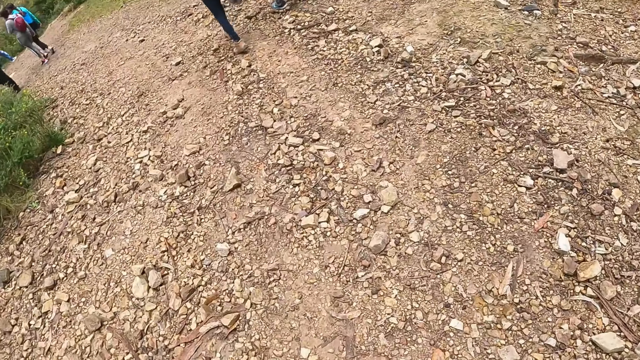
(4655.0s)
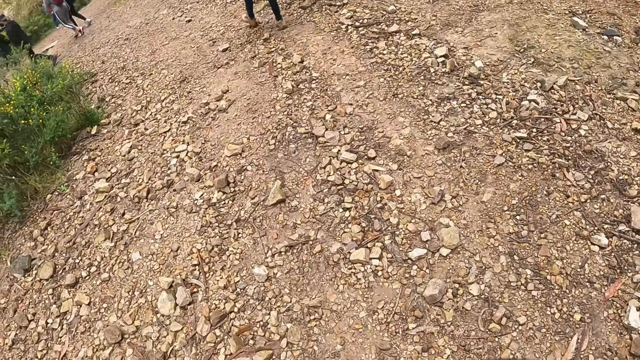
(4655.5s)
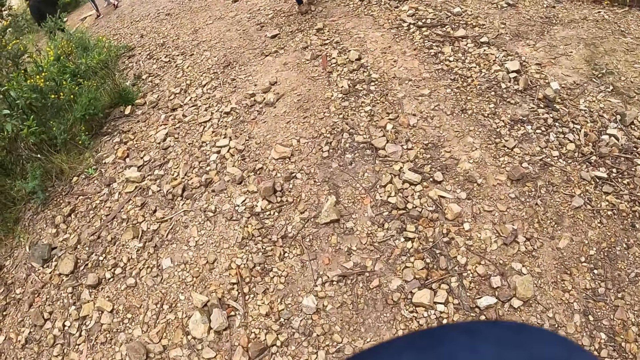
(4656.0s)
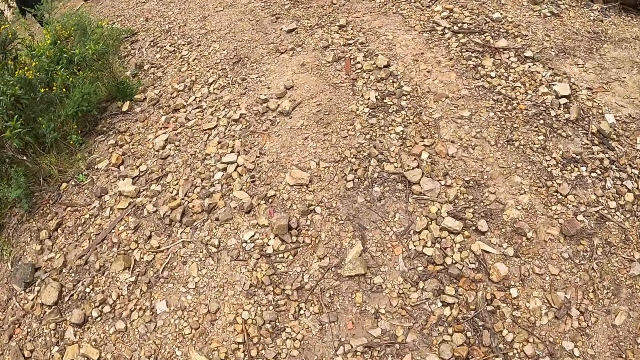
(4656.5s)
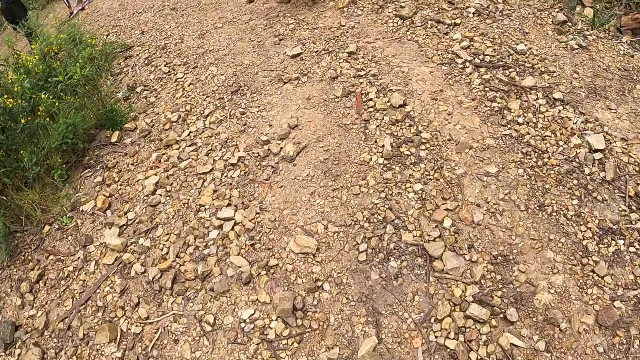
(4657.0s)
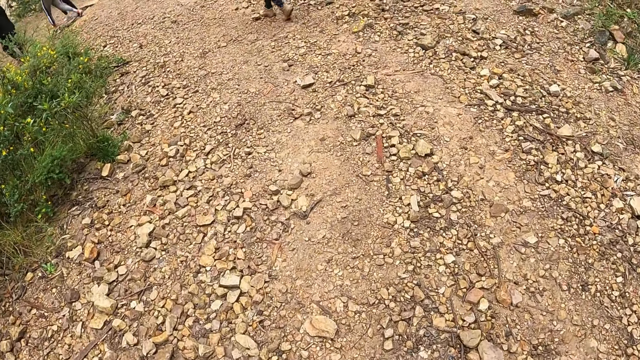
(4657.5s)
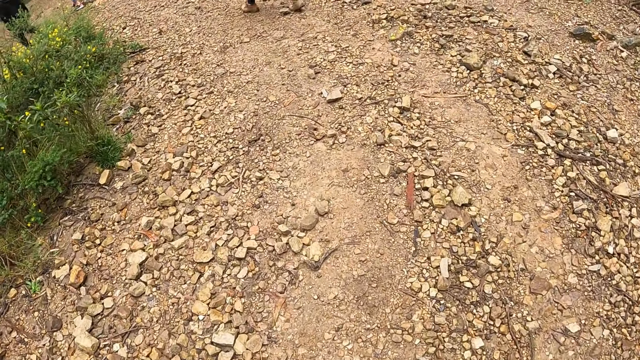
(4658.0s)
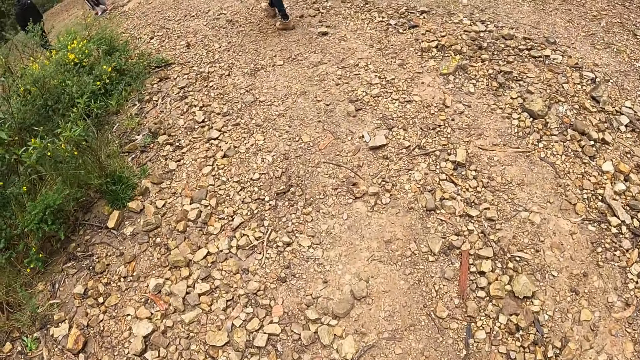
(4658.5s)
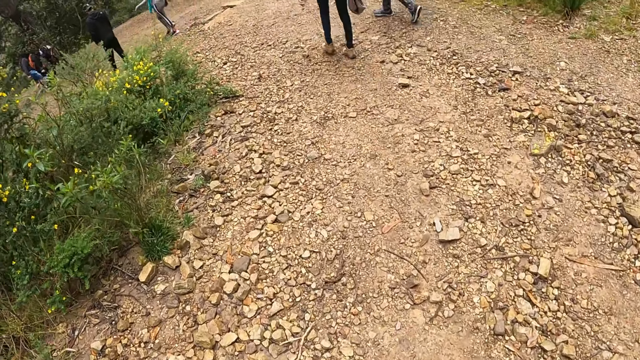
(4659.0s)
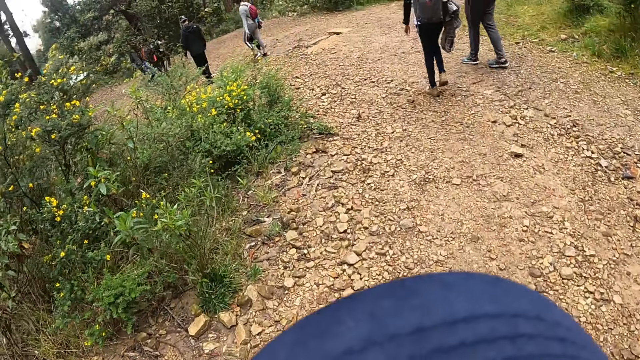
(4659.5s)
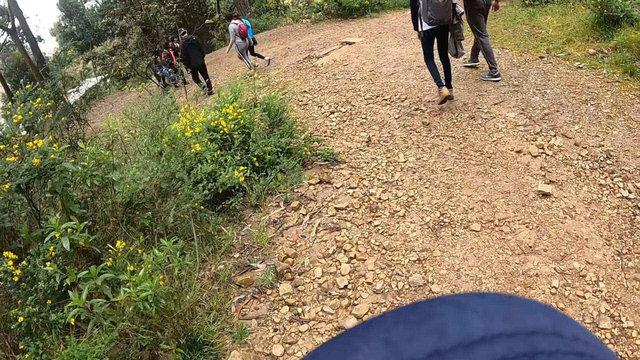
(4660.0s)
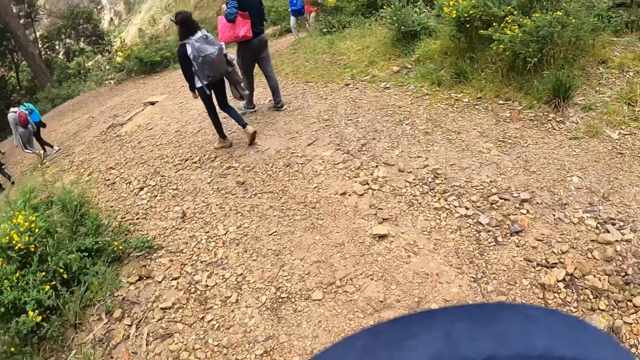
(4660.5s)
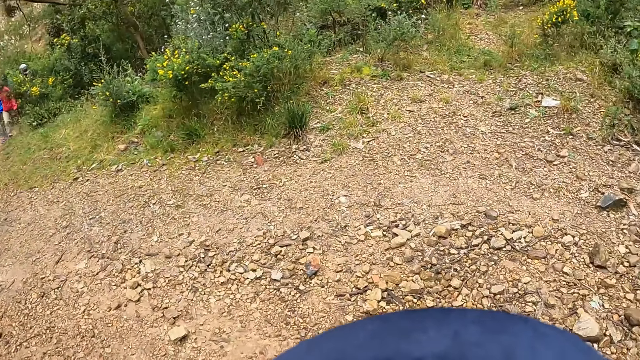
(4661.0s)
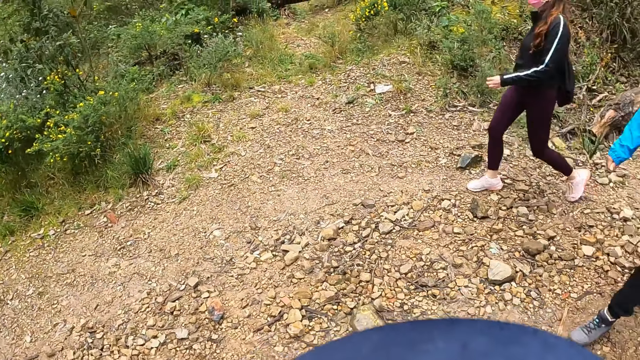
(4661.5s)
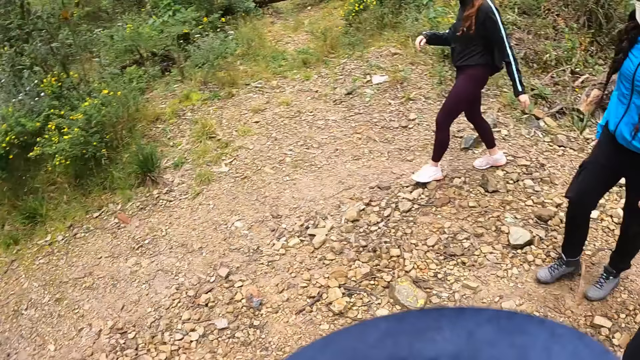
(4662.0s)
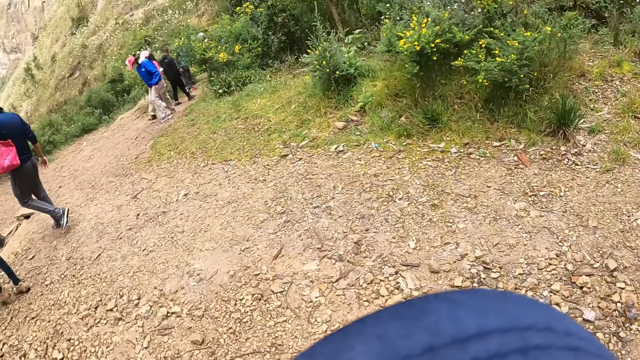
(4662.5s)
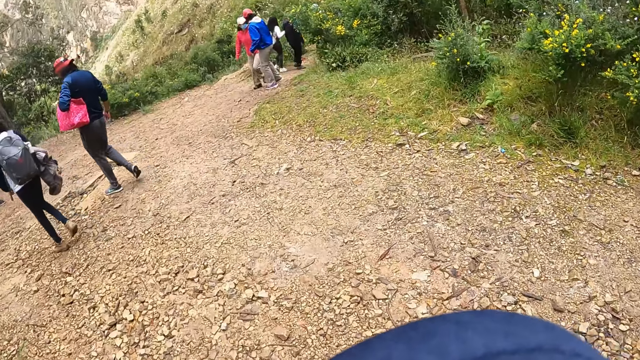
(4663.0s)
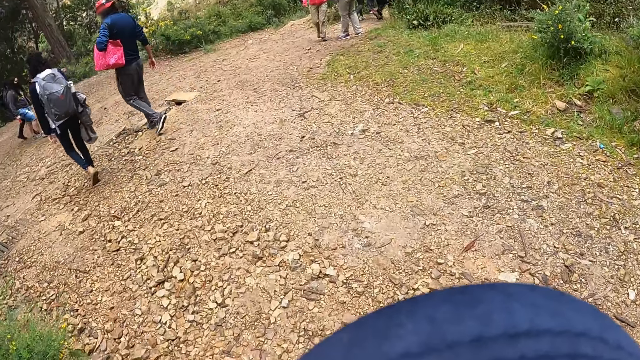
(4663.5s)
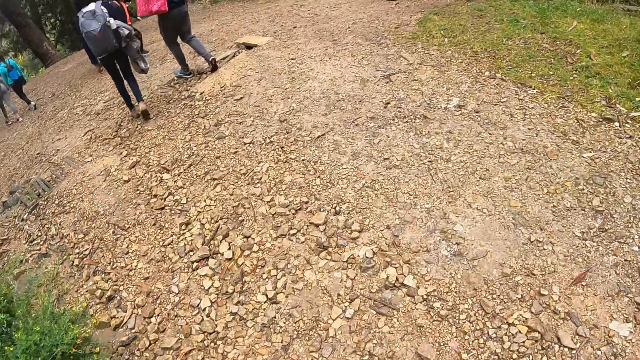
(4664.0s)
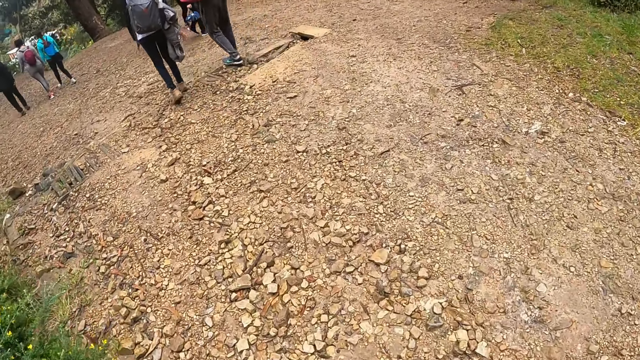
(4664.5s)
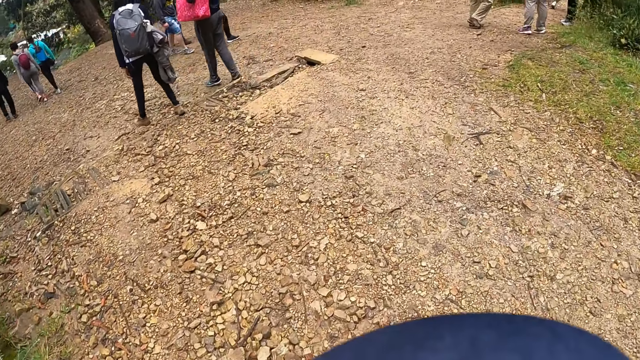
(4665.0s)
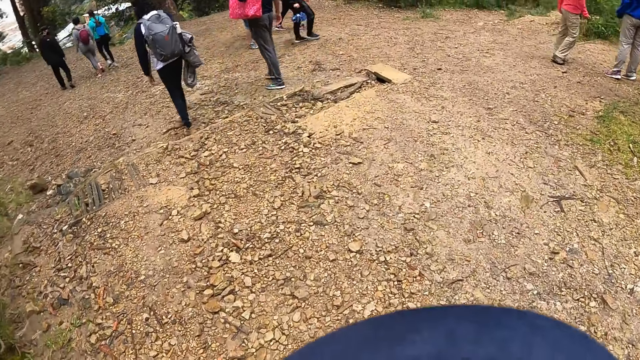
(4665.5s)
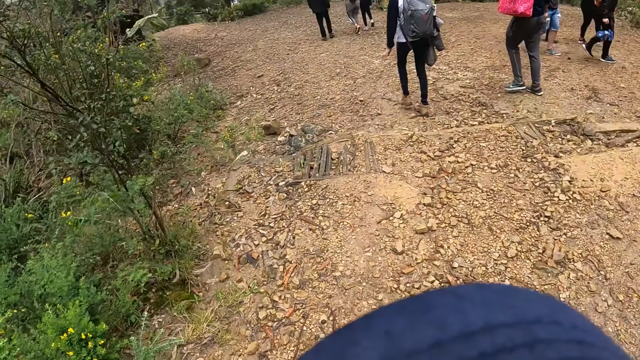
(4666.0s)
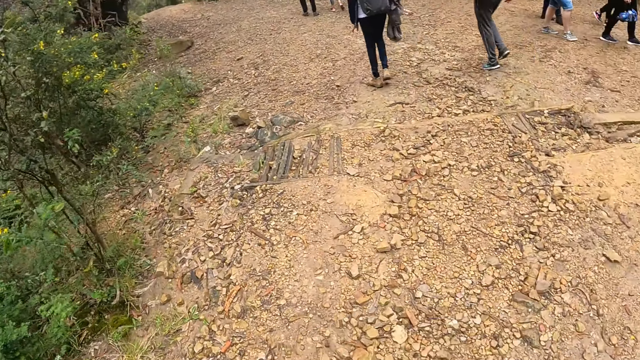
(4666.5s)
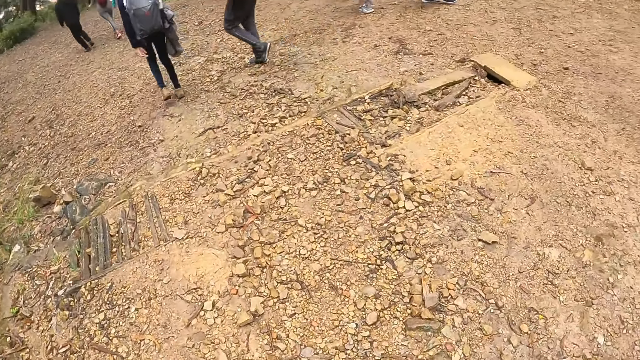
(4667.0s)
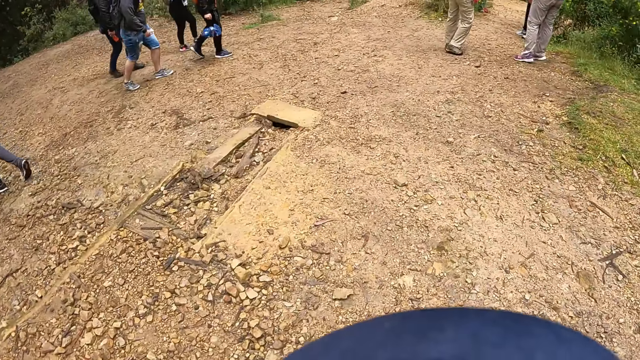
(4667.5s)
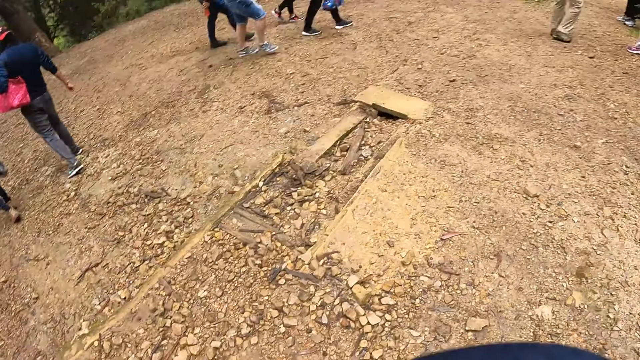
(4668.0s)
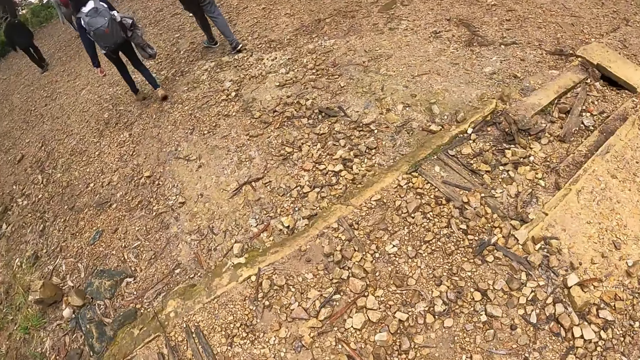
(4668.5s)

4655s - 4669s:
The camera wearer walks. A woman walks. Another woman walks. The group of people walks past the camera wearer.

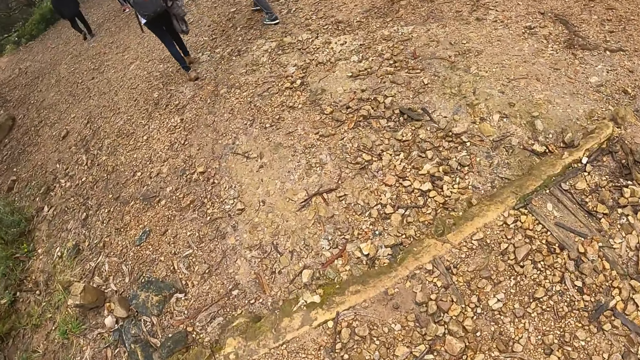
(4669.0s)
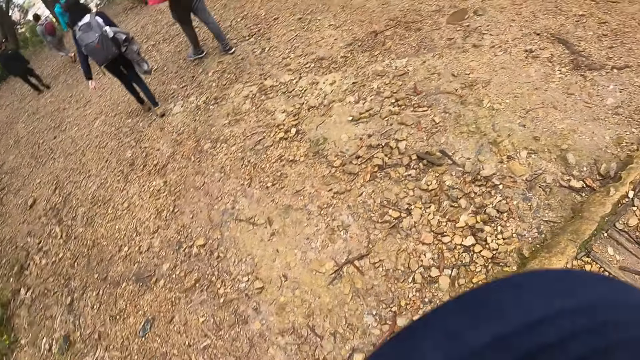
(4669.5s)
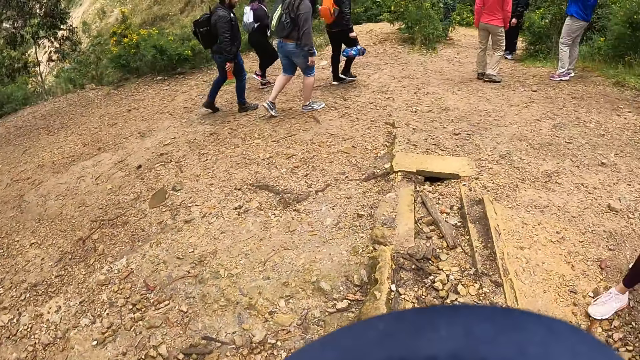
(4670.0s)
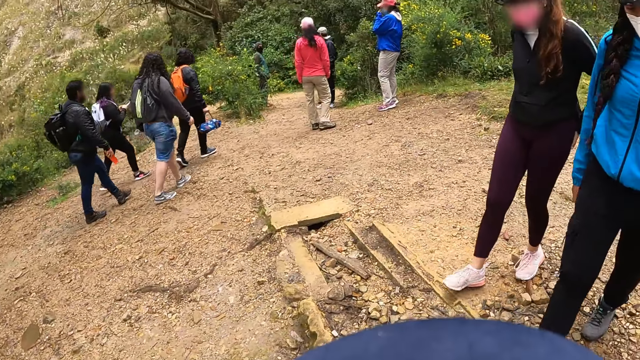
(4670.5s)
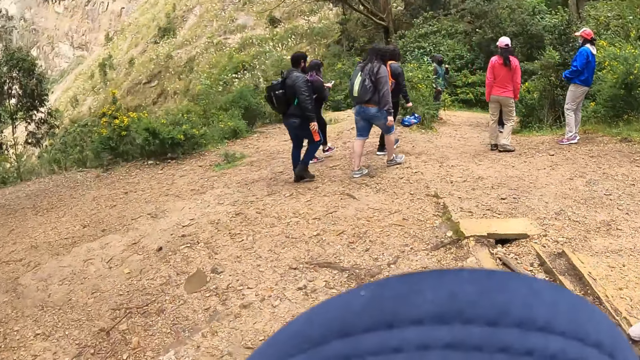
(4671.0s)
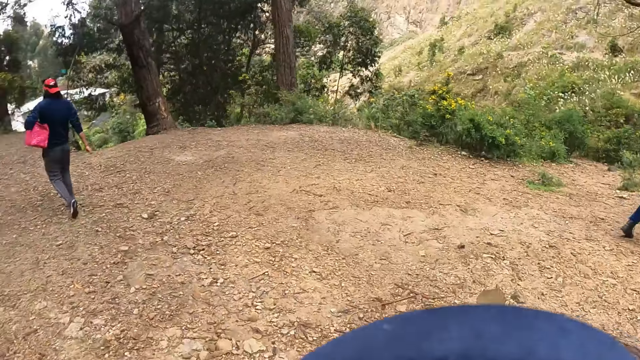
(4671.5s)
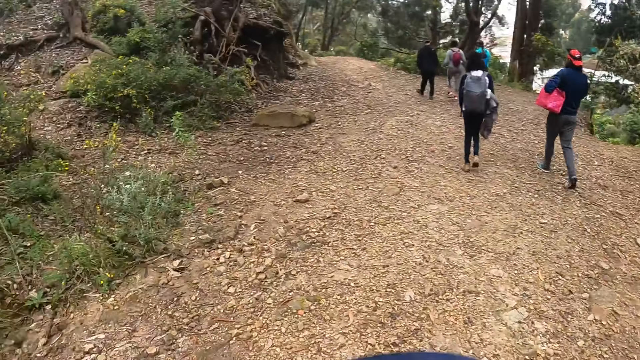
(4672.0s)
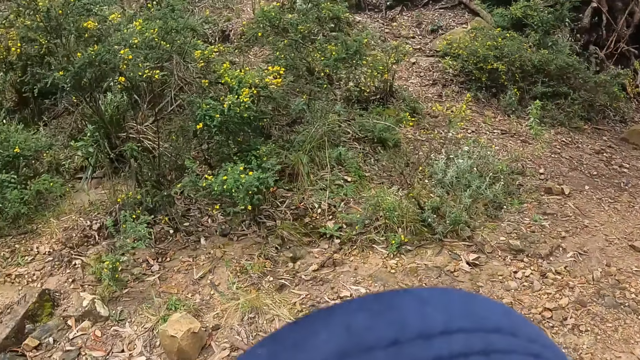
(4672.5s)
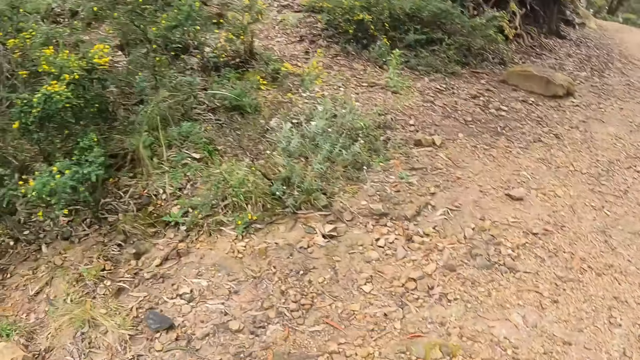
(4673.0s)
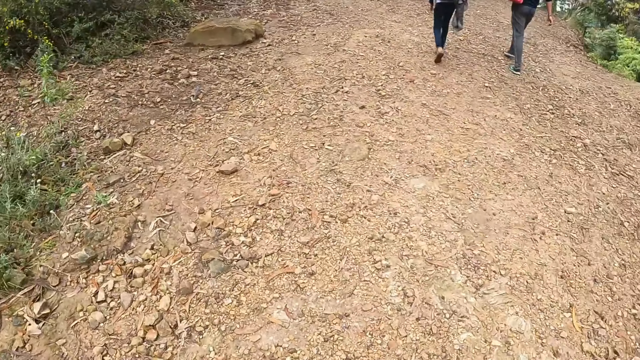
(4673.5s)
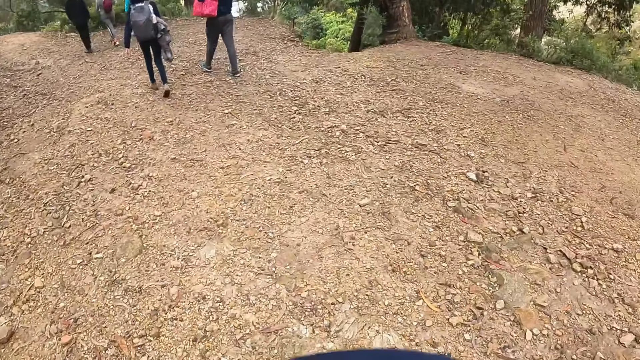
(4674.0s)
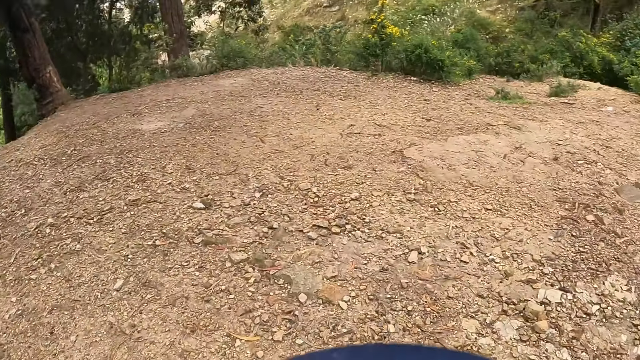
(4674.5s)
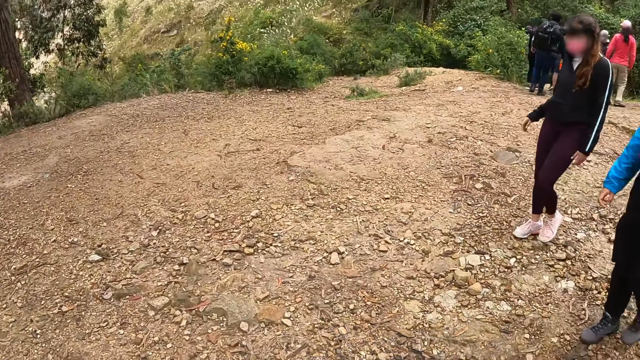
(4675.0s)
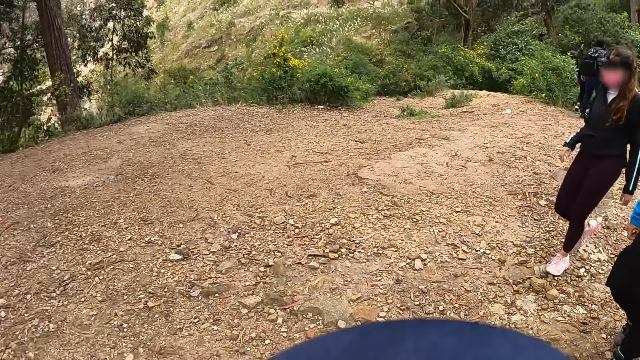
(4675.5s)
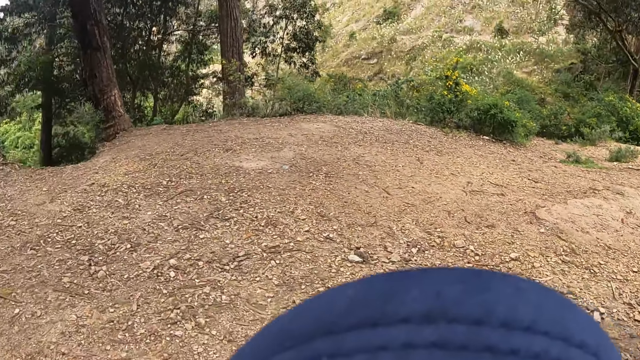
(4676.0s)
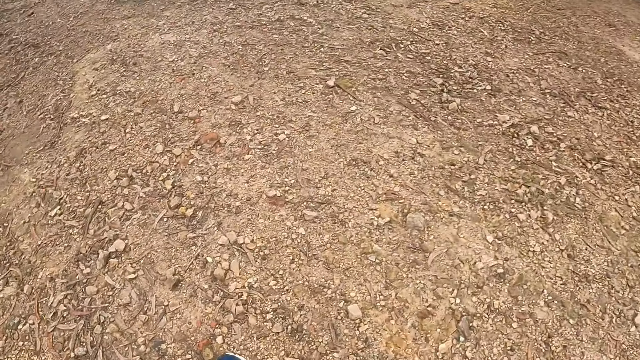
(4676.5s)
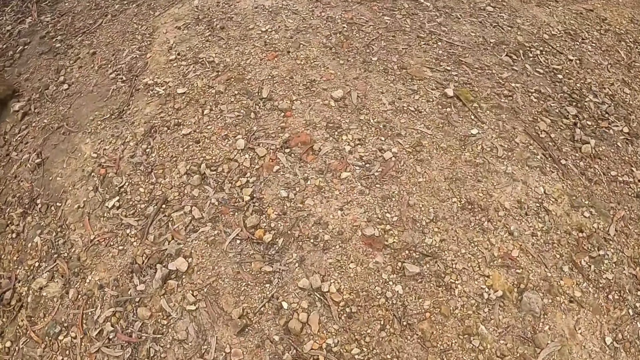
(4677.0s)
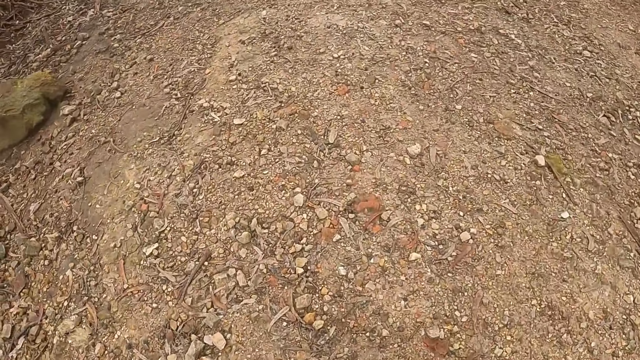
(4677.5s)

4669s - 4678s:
A woman walks. The camera wearer walks down the hill alongside the group of people. Another woman walks.
